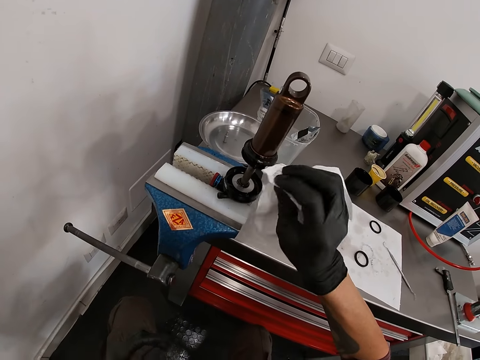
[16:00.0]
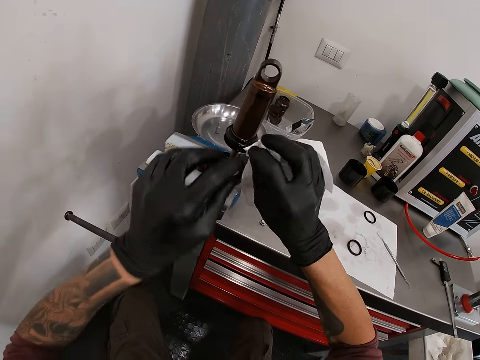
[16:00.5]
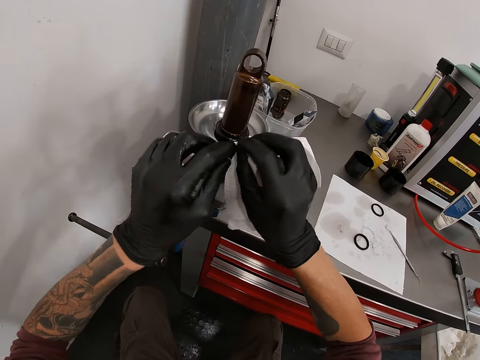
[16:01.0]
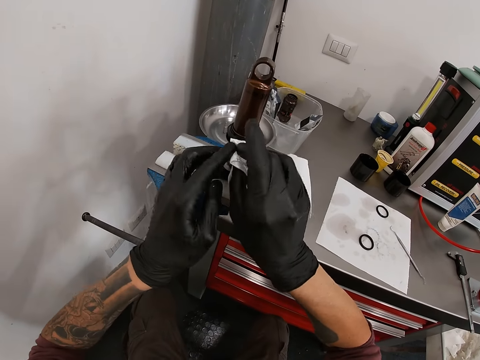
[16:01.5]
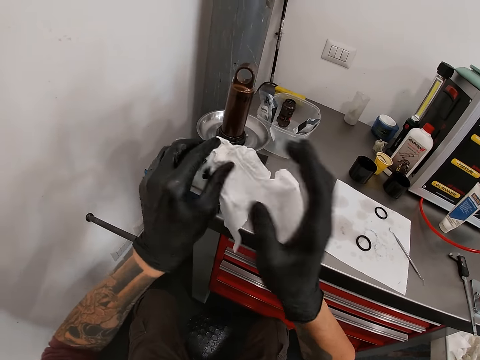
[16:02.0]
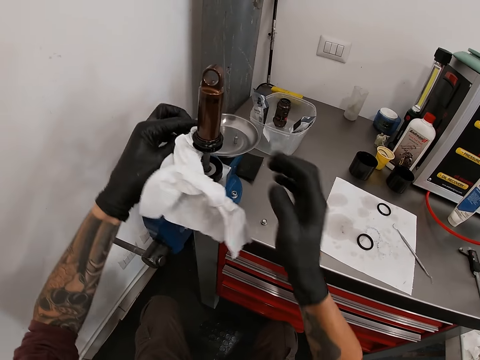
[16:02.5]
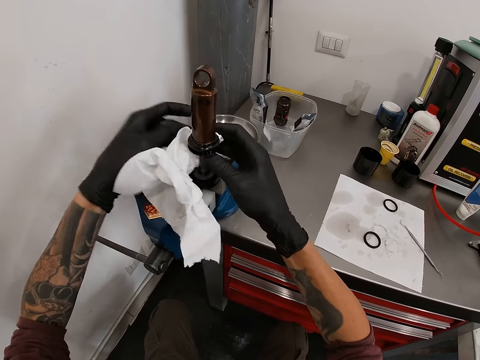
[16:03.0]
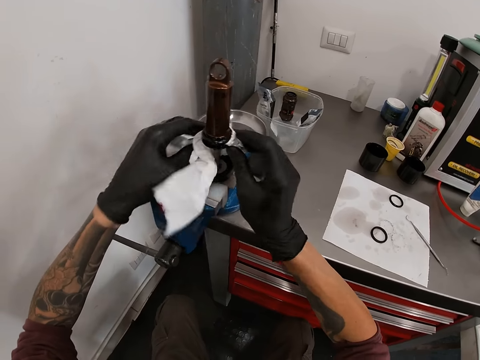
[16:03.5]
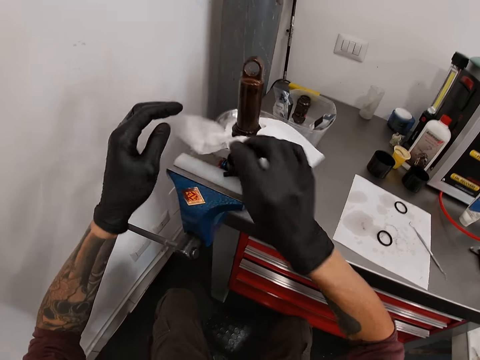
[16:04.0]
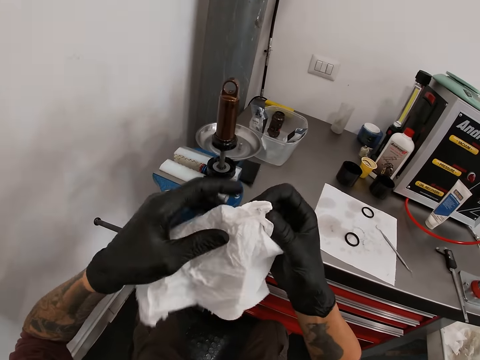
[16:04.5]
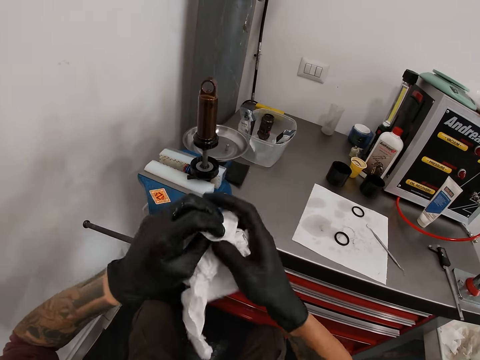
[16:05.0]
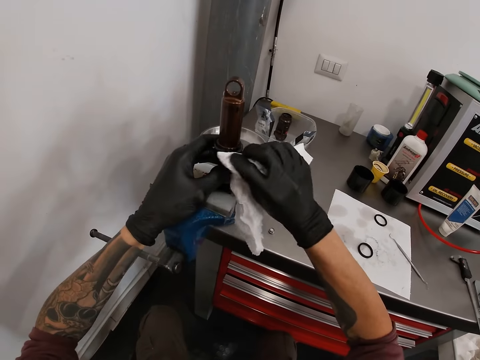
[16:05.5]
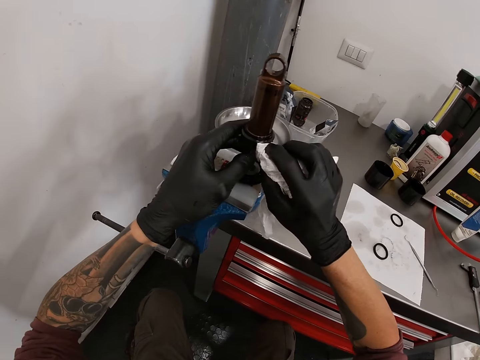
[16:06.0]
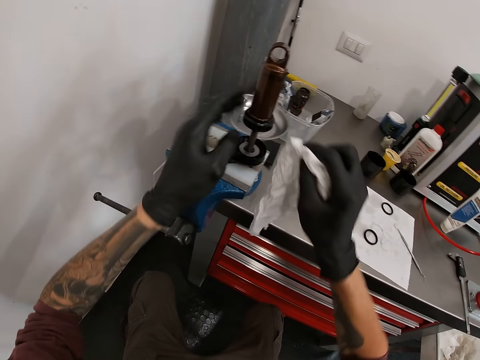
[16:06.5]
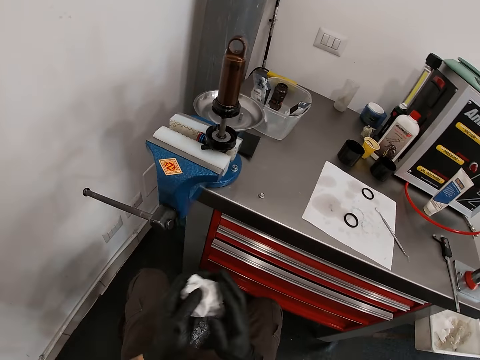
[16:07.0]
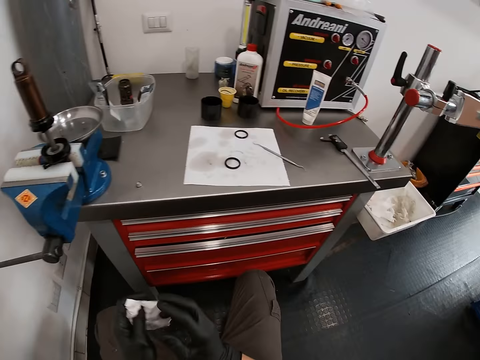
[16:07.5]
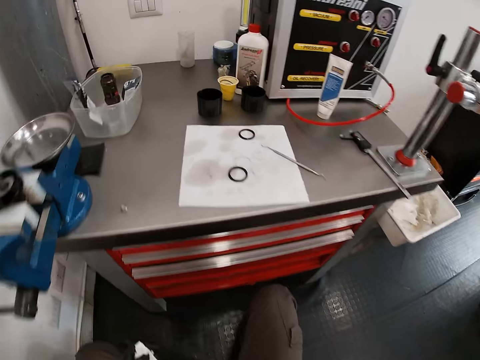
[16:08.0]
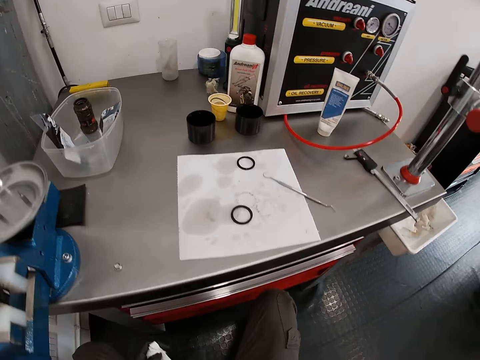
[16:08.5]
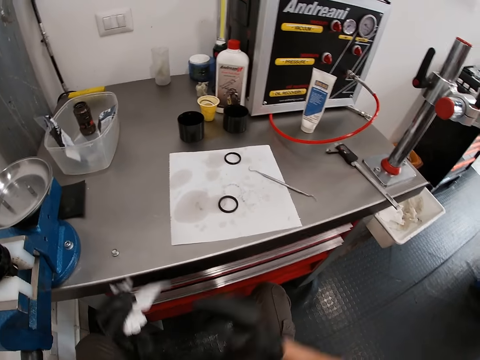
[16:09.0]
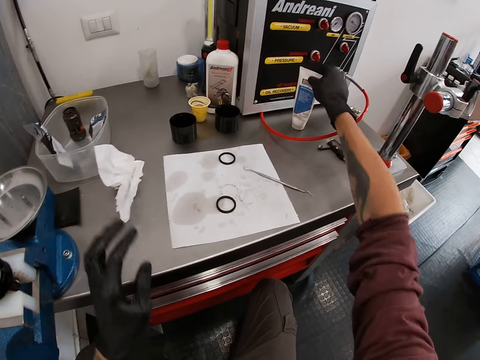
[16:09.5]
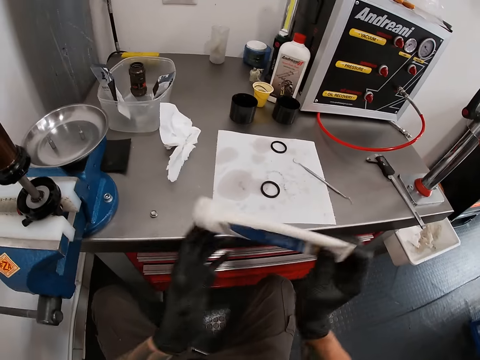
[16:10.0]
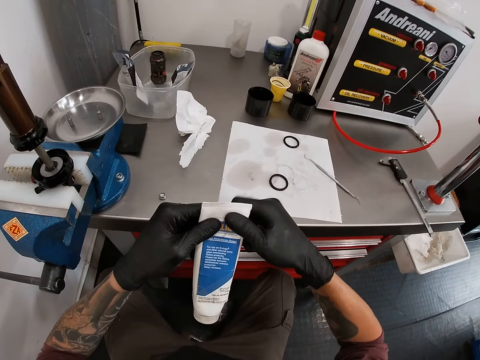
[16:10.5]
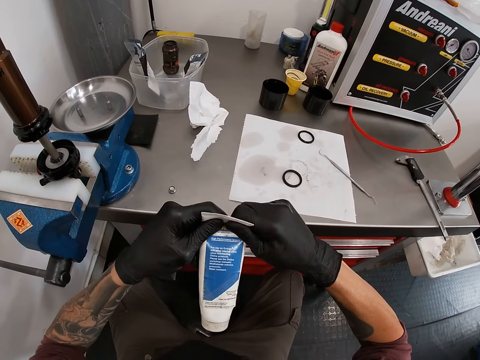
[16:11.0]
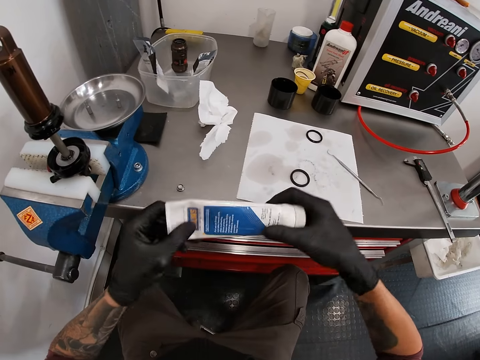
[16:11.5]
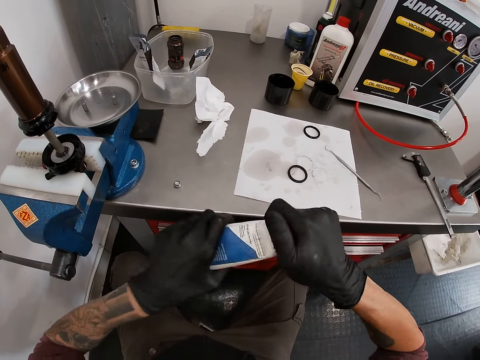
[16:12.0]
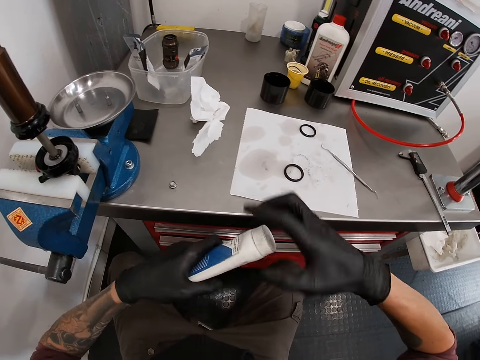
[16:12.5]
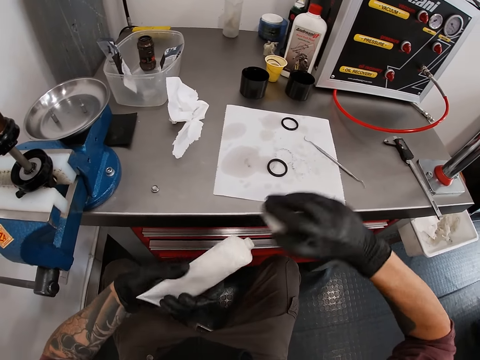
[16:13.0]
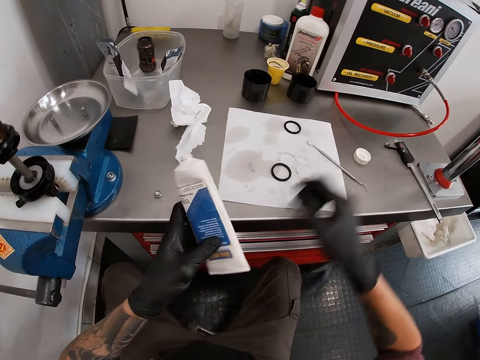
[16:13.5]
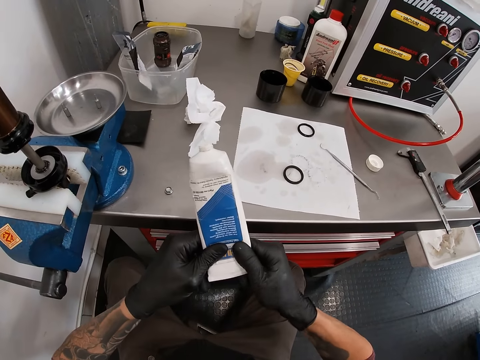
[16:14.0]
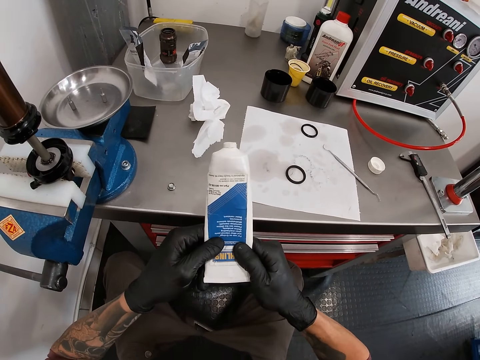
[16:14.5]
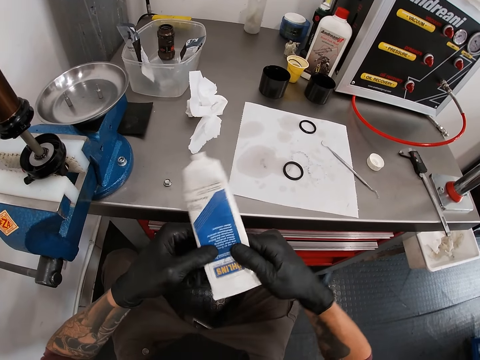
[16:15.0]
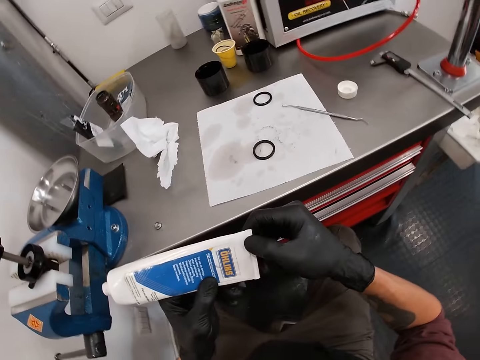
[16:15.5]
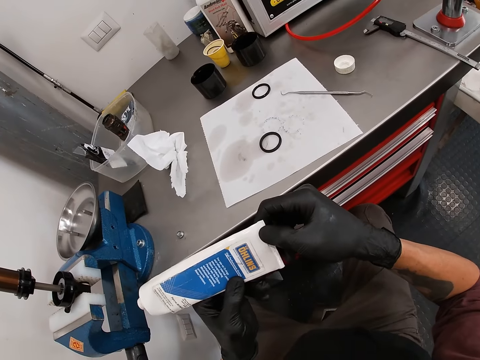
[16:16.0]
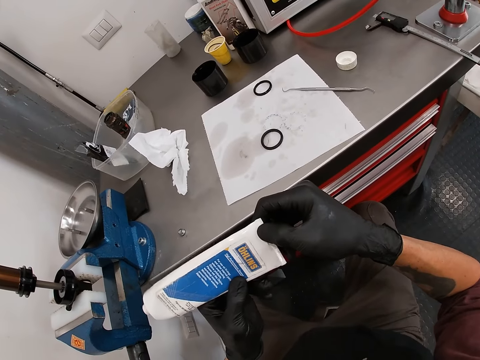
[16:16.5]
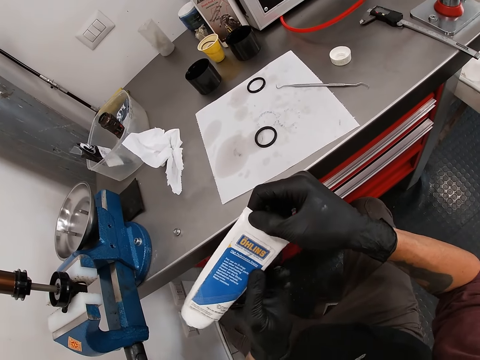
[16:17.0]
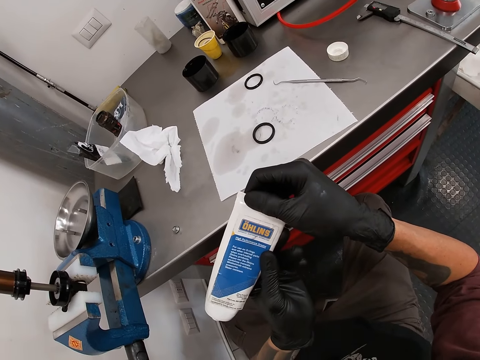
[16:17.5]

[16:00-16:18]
The camera wearer cleans the bicycle head tube with the piece of cloth in both hands. He holds the bicycle head tube with his left hand. He cleans the bicycle head tube with the piece of cloth in his right hand. He cleans his hand with the piece of cloth in both hands. He aligns a chair with his hand. He drops the piece of cloth on the table with his left hand. He picks up a grease tube or bottle with his right hand. He examines and holds the grease tube in both hands. He aligns the bottle with both hands. He opens the grease tube with both hands. He places down a bottle top. He stares at the bottle.

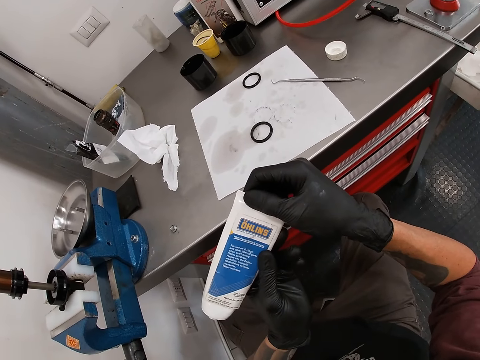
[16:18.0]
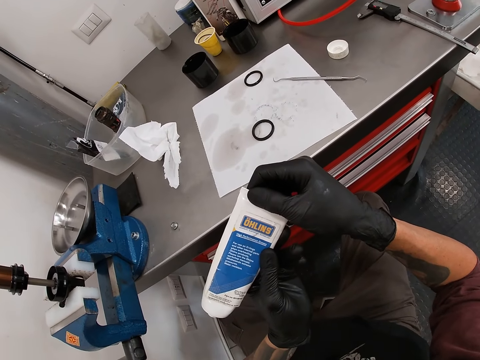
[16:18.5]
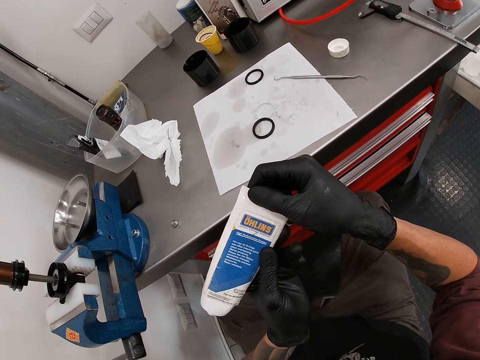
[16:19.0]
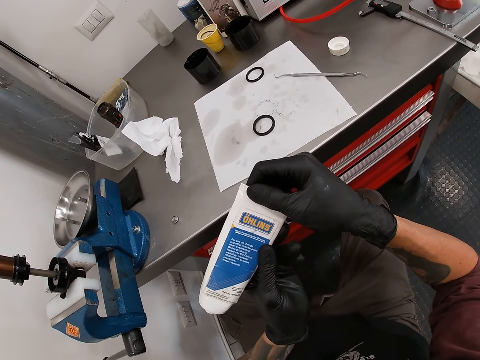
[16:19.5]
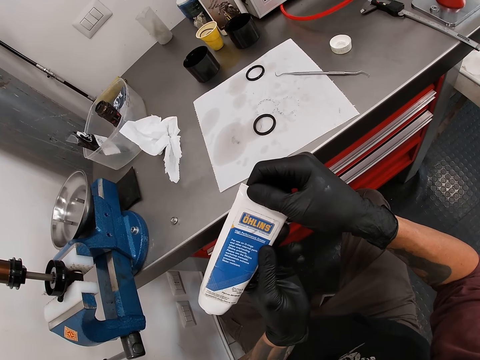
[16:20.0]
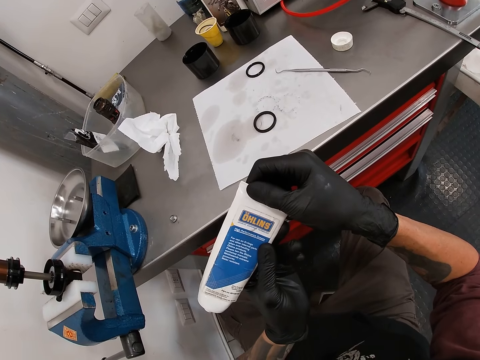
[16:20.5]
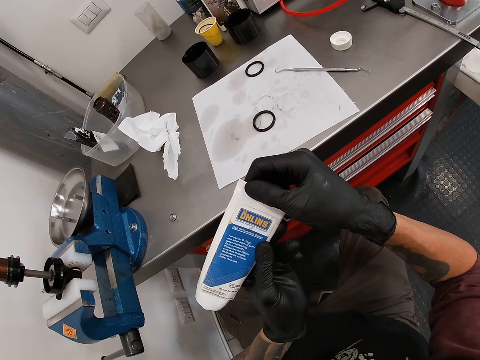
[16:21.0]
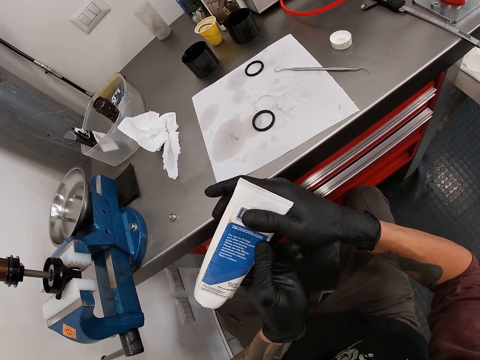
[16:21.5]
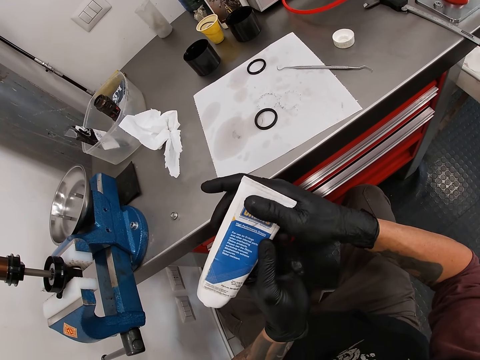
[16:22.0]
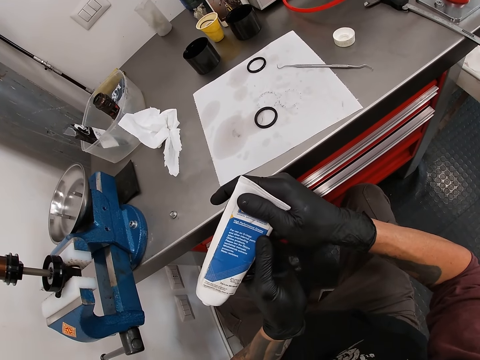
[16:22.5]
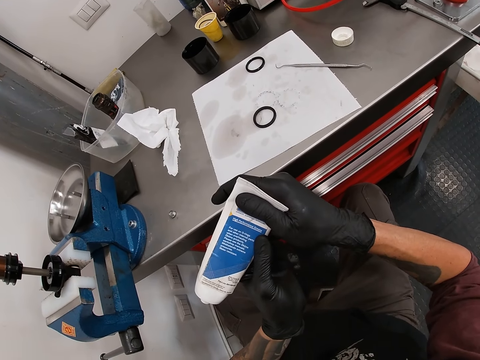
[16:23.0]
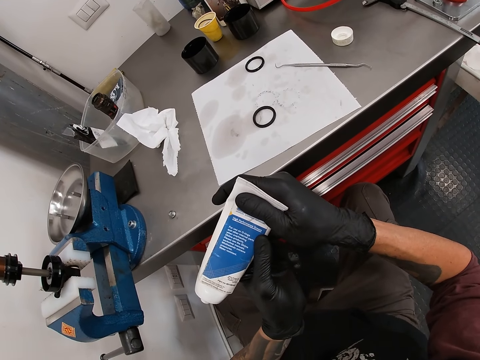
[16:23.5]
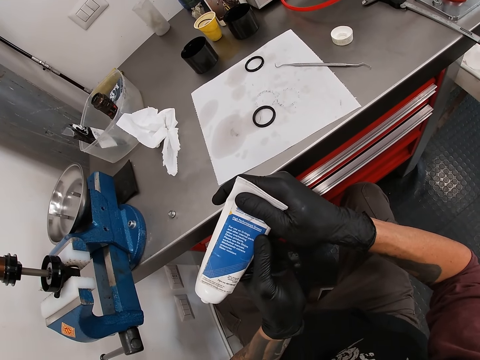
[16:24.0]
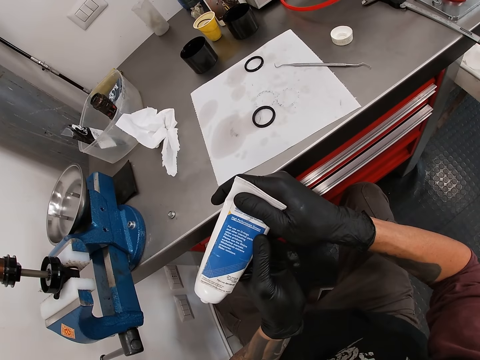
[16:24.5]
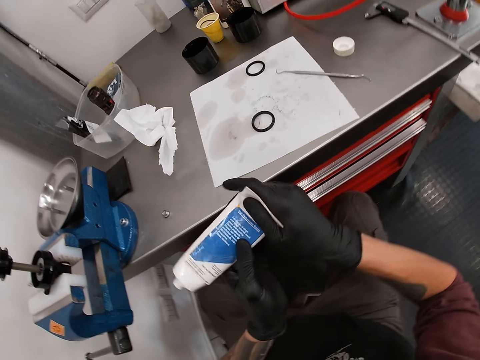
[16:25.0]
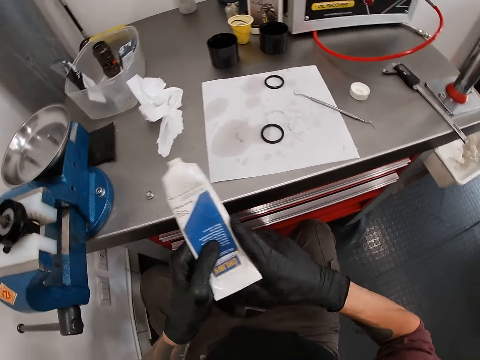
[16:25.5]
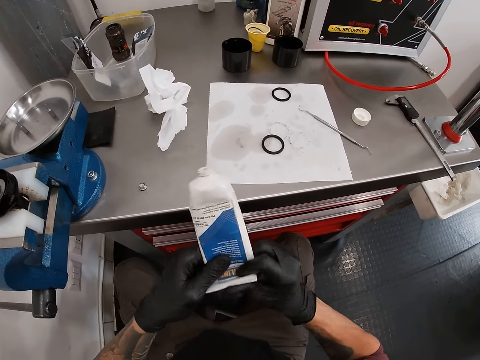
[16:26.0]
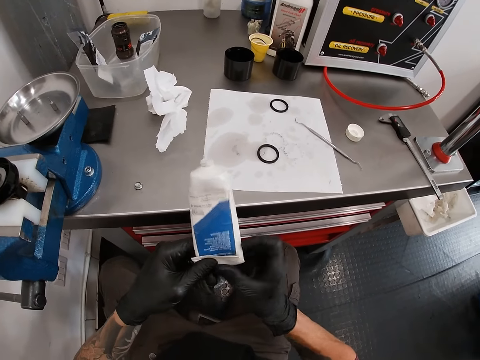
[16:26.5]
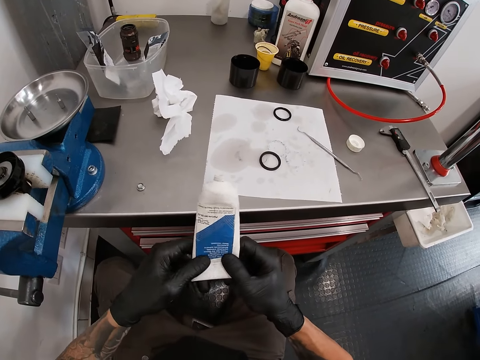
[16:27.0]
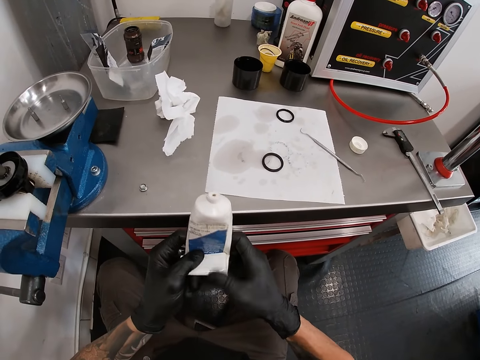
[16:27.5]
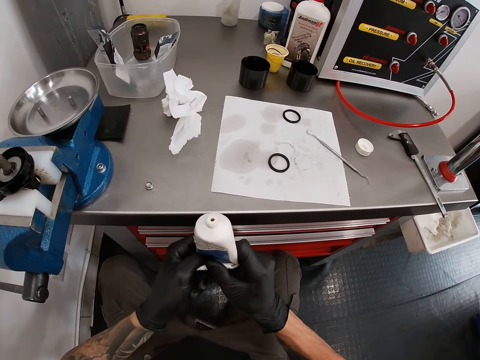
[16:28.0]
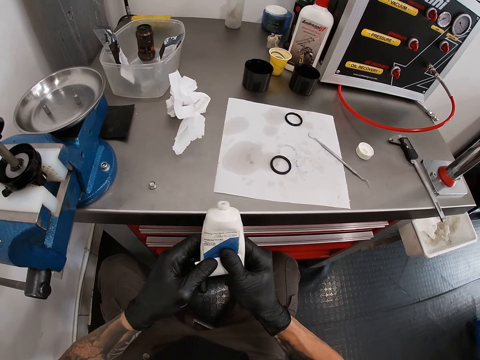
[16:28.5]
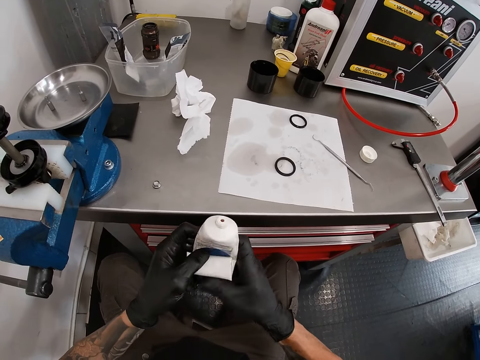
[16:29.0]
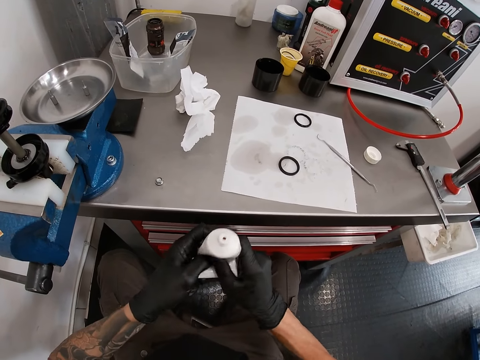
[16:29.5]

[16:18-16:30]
The camera wearer extracts grease from the grease tube with both hands. He folds a bottle with his hands.
